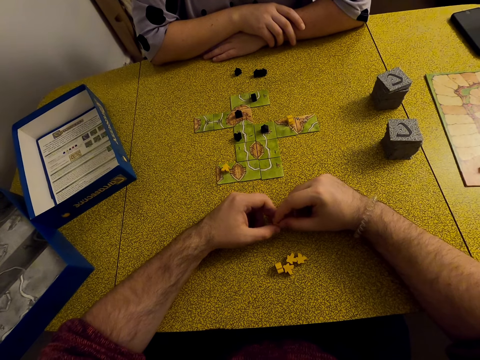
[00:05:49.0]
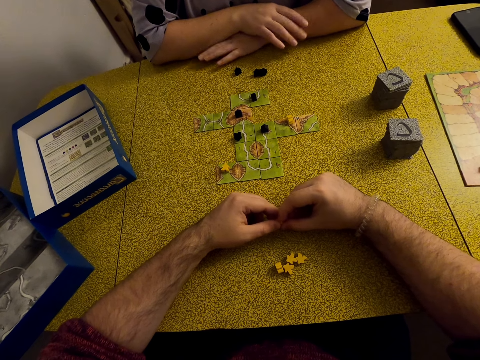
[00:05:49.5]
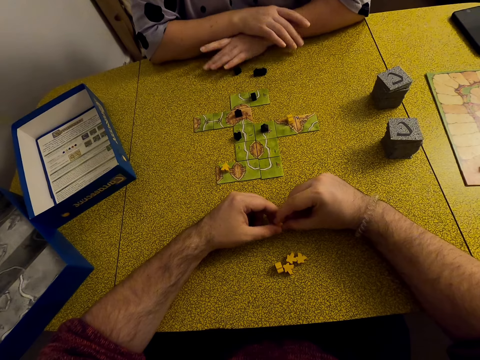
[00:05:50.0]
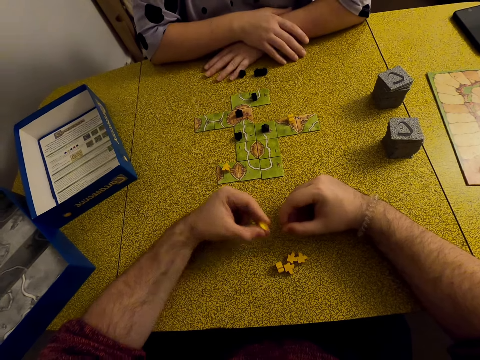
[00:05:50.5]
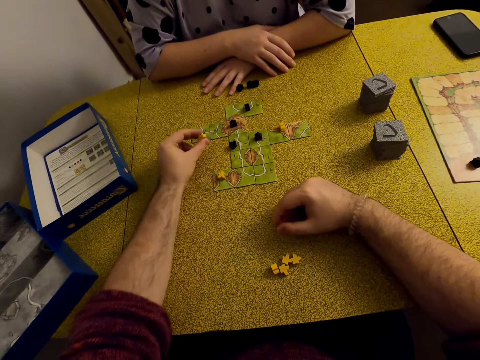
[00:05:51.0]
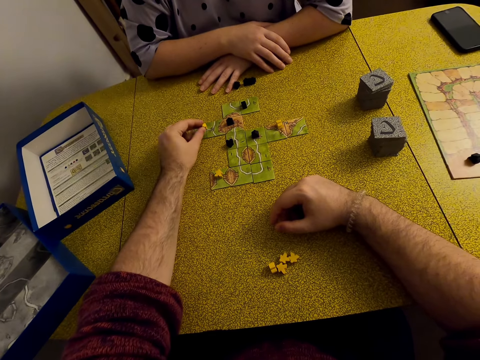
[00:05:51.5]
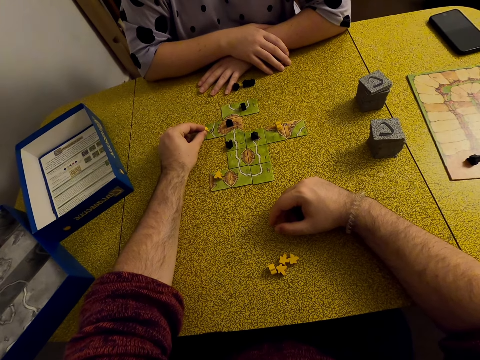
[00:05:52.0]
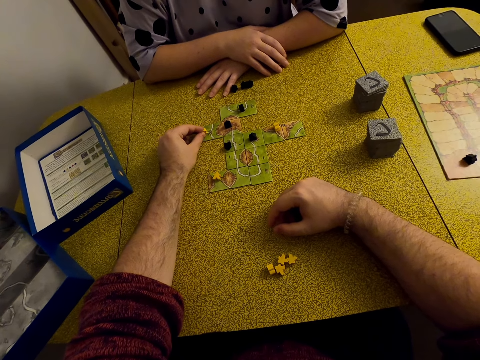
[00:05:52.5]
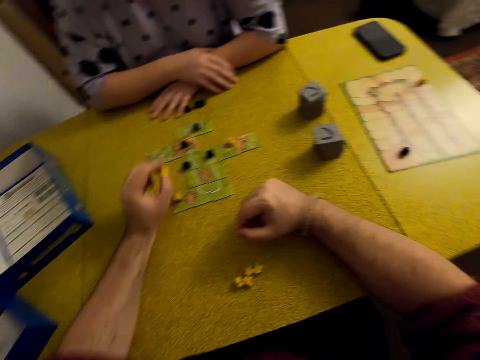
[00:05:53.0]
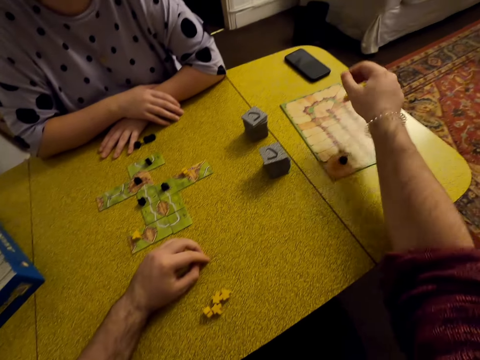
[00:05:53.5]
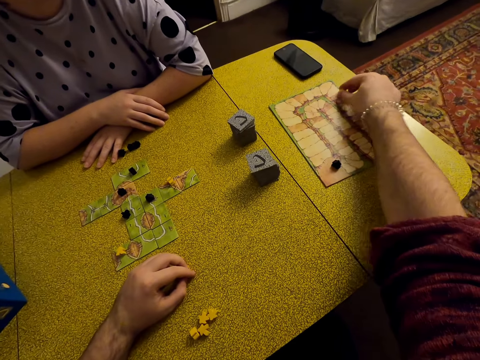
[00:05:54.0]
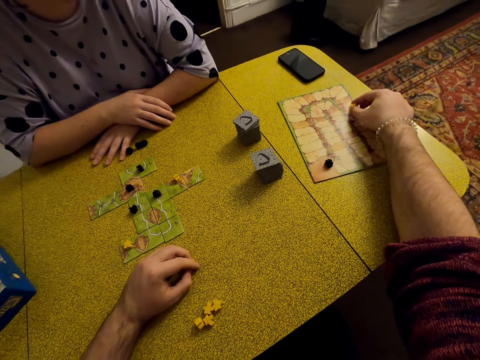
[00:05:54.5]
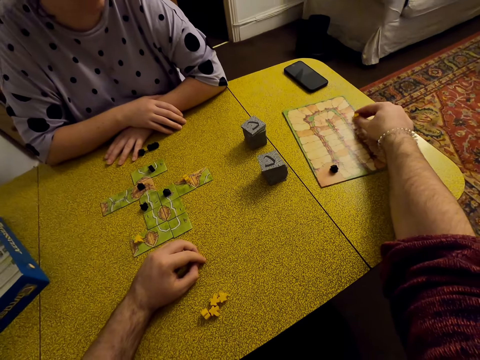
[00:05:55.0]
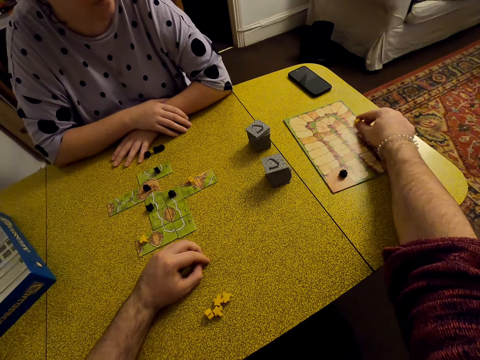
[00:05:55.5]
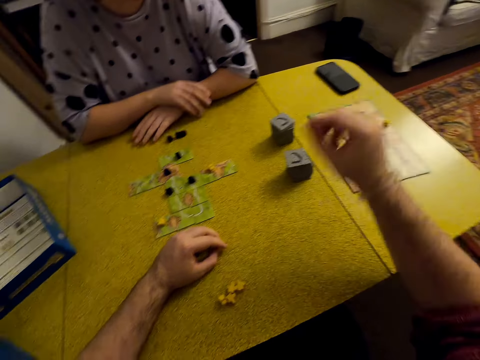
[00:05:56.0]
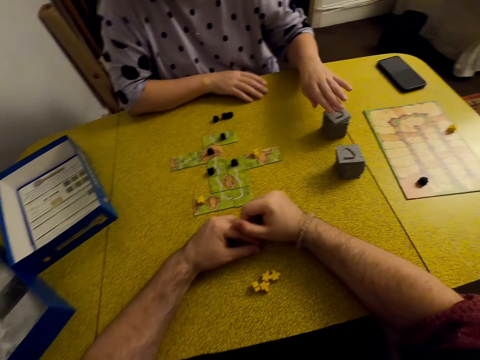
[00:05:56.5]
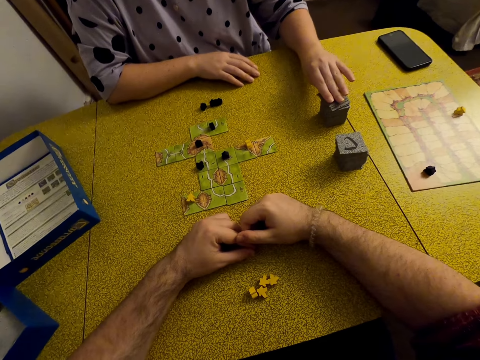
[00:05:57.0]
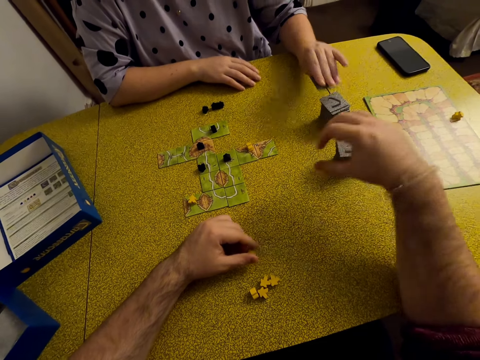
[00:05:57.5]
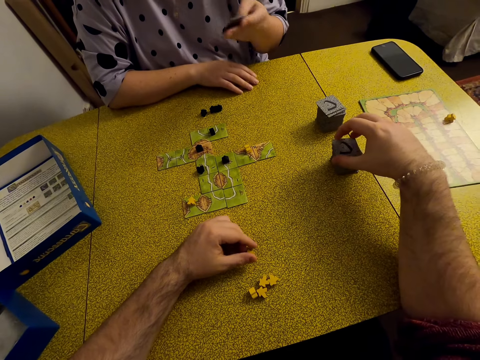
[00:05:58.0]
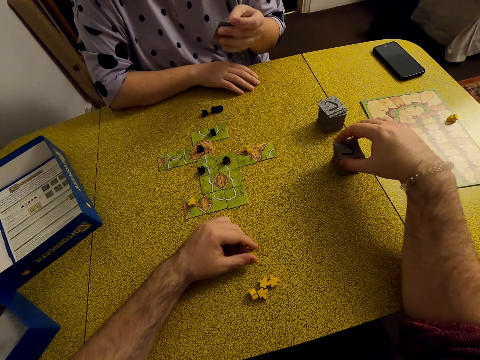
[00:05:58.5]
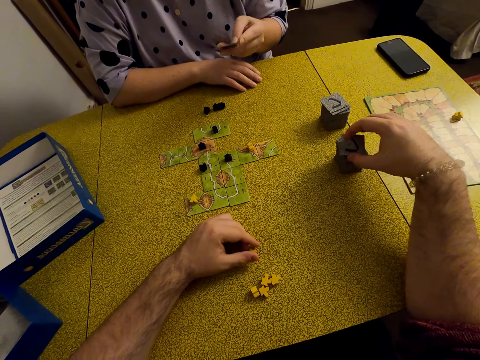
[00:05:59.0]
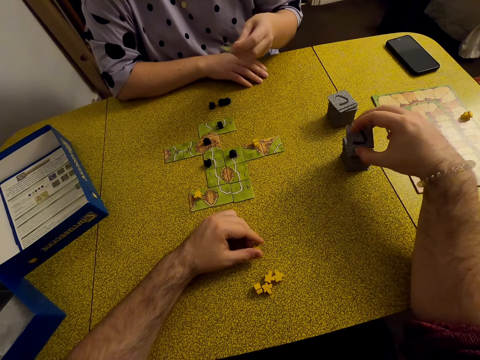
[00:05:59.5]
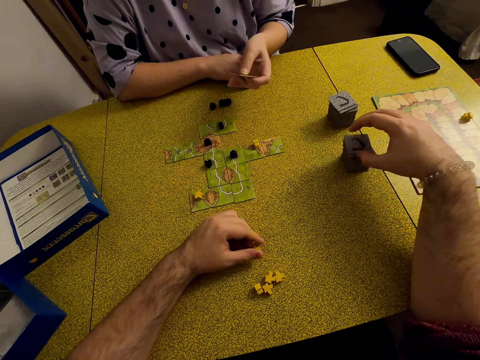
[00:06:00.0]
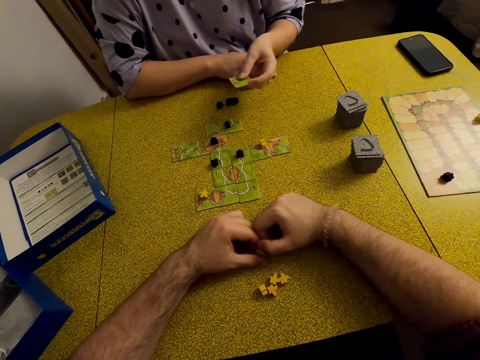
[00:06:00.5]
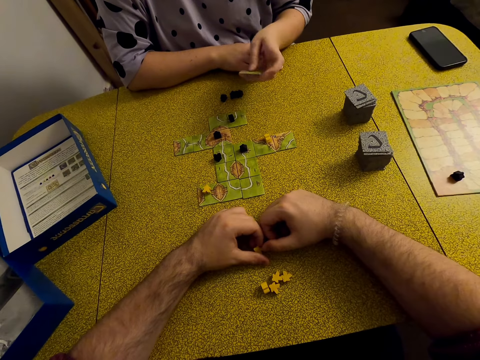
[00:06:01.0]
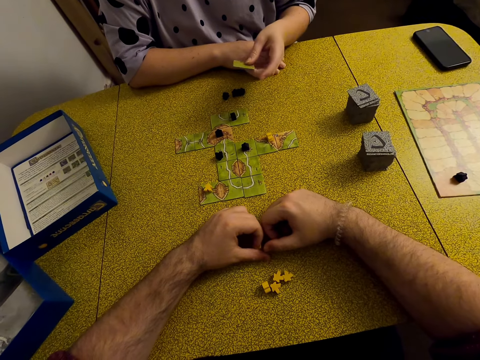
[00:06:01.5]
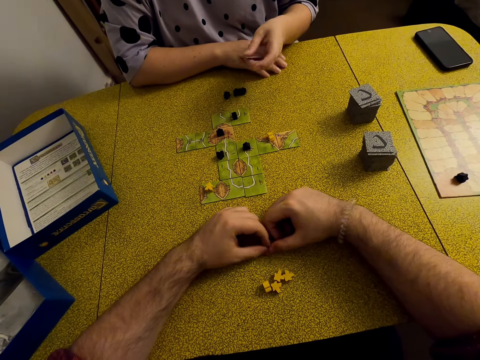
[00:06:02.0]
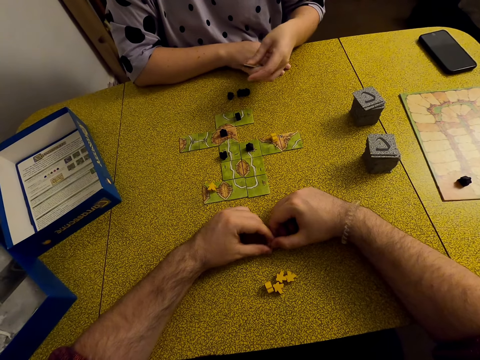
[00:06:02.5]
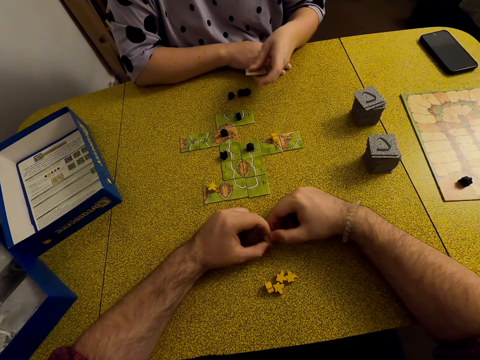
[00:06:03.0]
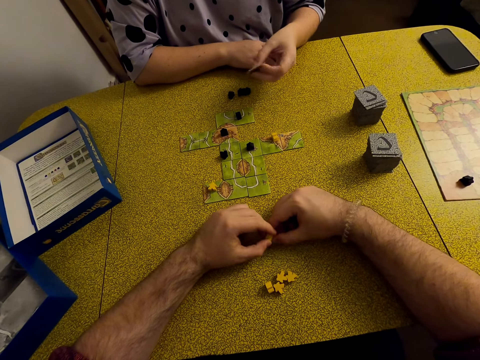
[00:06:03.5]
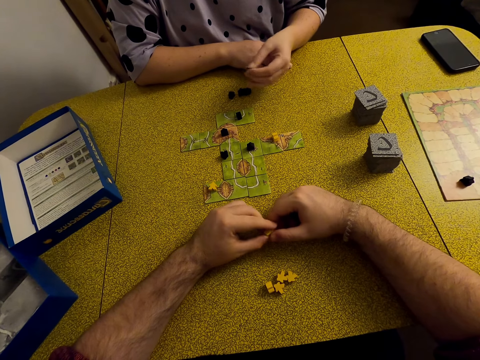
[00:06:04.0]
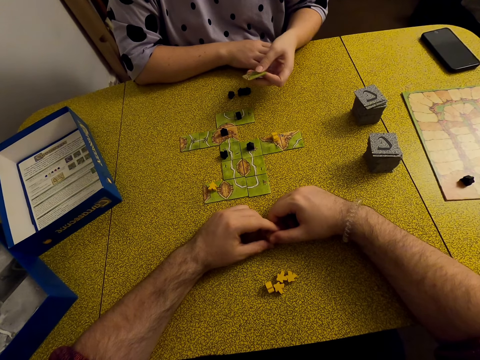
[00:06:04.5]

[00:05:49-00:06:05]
The camera wearer plays the Carcassonne board game with a meeple. They put the star on the card. They play with the meeple in the board. They move the star. A lady picks a tile. The camera wearer touches the tile. The lady holds the tile.

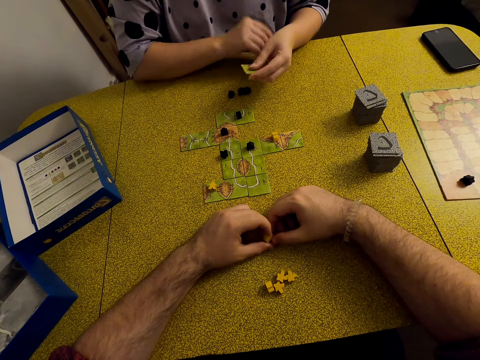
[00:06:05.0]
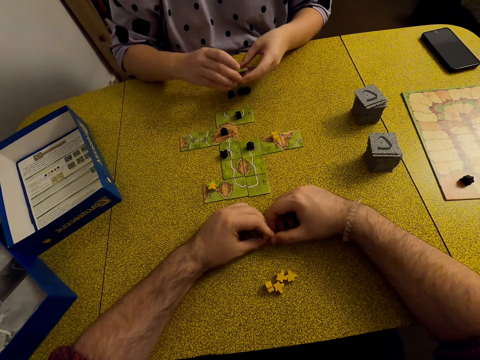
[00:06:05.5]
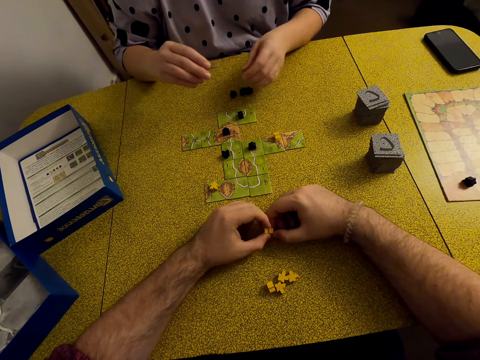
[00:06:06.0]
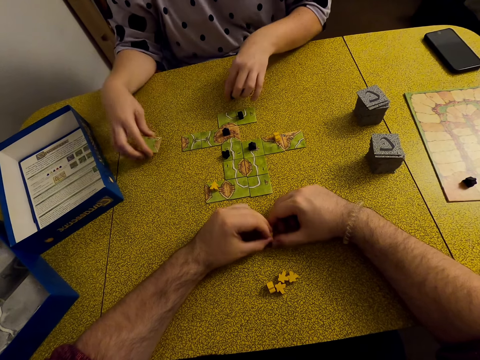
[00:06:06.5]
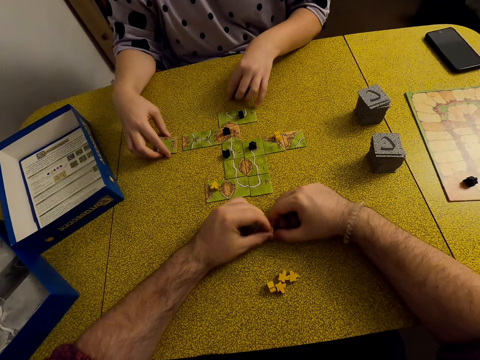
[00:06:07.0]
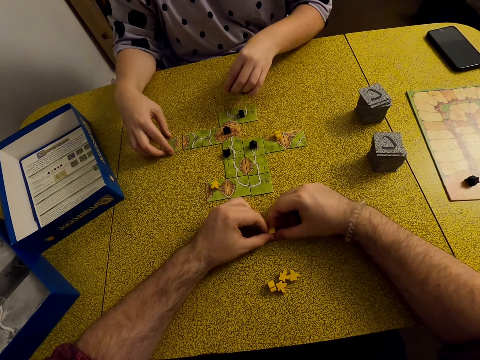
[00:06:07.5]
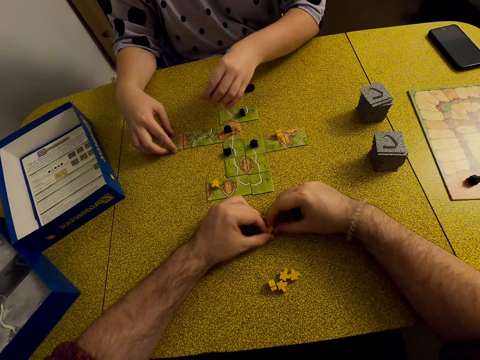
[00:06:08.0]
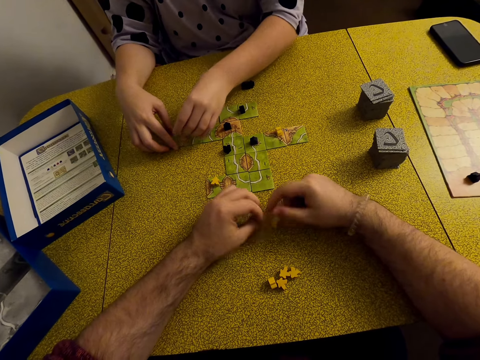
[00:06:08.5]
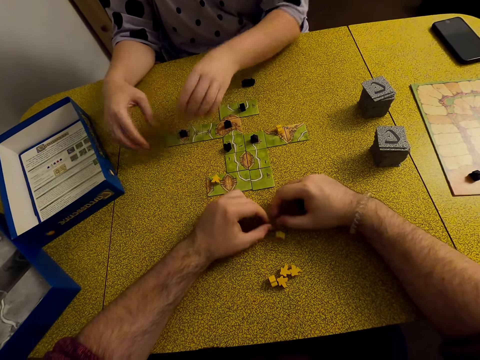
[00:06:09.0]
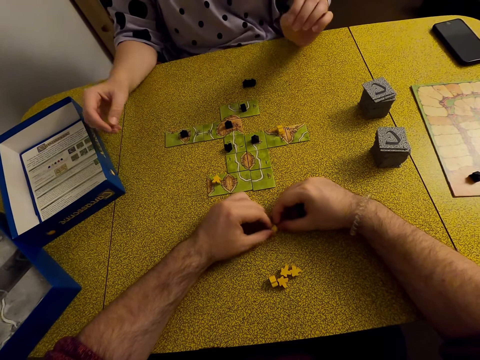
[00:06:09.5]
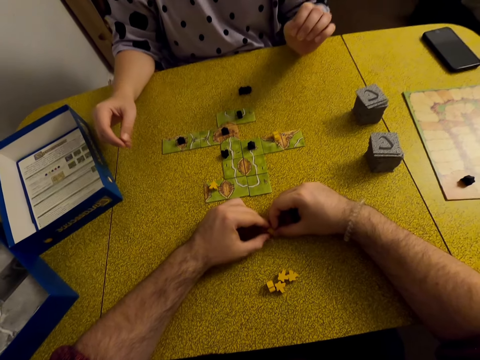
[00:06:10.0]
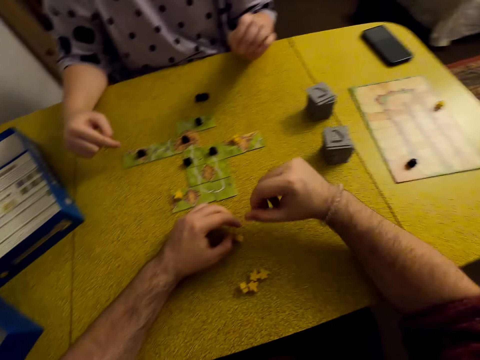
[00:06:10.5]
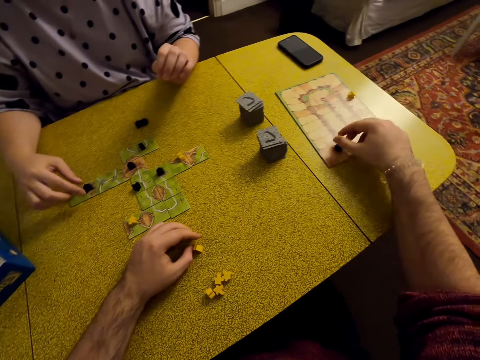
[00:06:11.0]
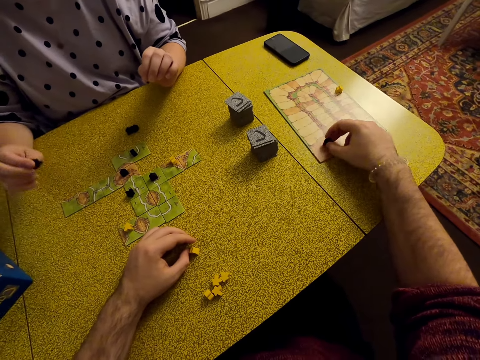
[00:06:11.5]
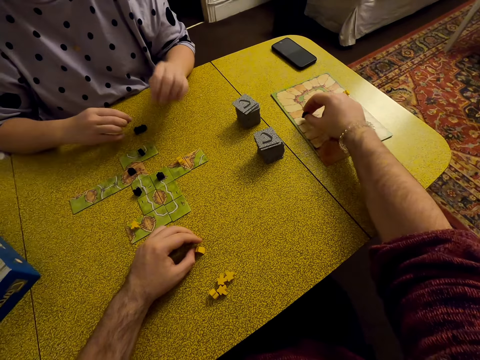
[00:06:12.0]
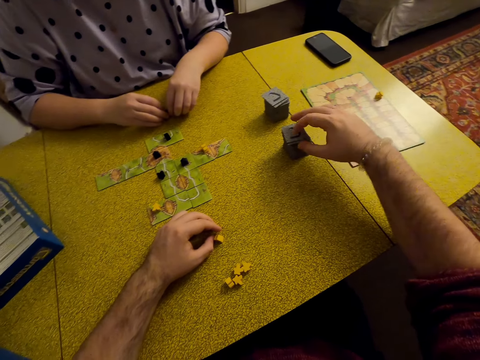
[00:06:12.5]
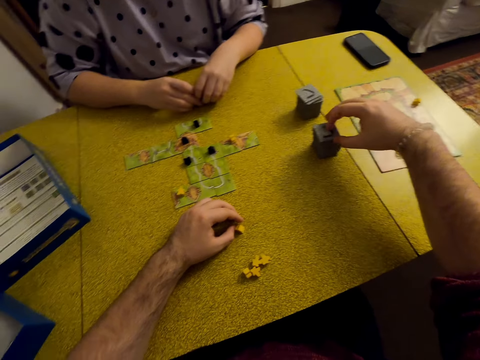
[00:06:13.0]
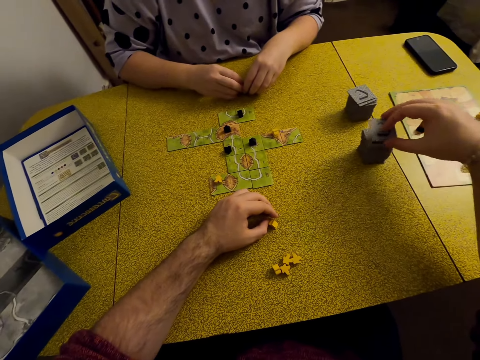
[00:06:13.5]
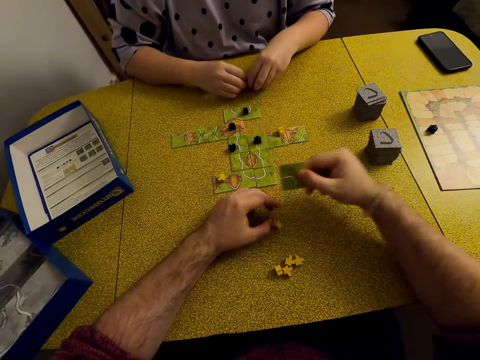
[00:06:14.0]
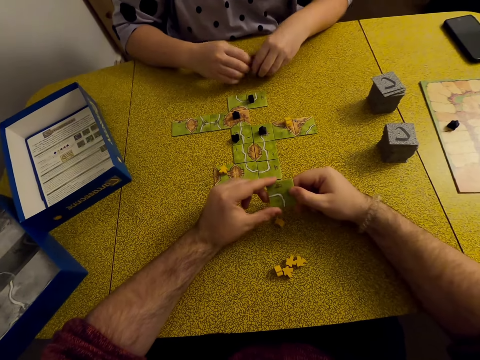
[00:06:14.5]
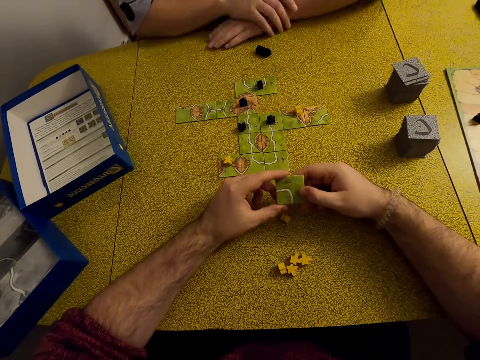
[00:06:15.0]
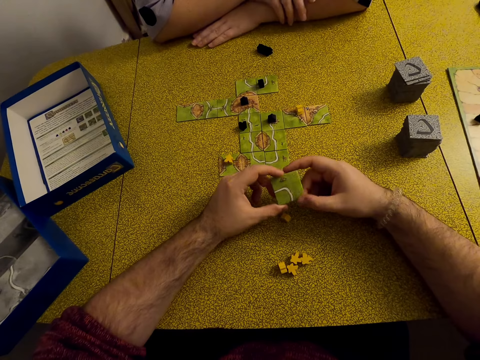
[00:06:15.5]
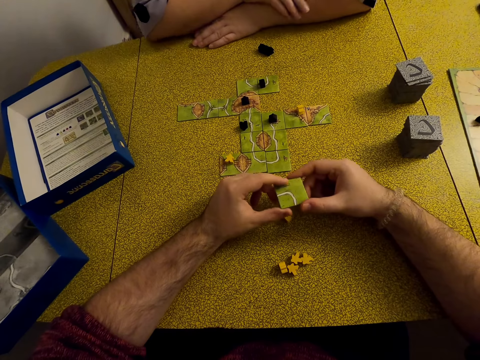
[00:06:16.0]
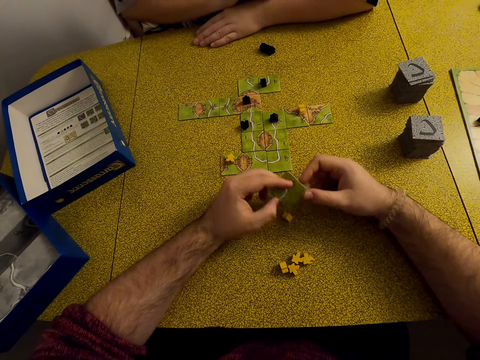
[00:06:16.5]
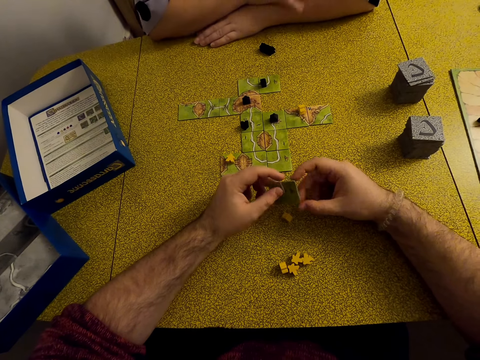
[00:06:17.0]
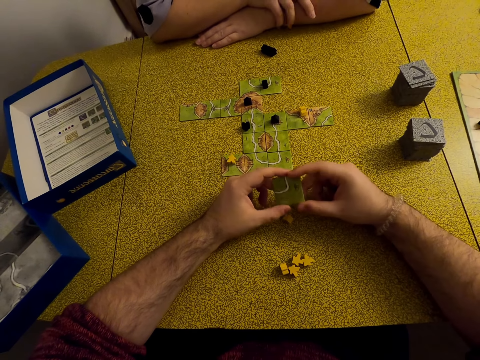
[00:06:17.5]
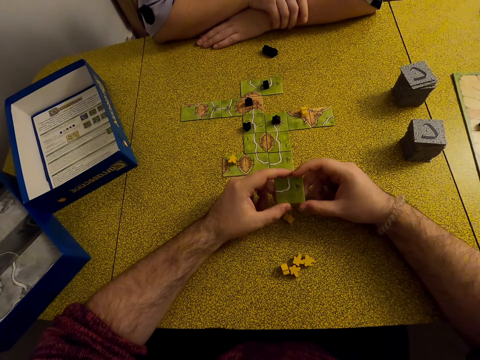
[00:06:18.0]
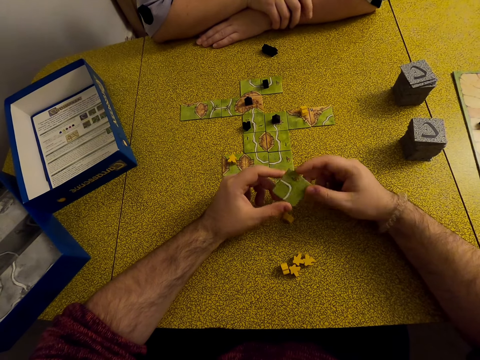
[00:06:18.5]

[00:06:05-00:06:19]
A lady plays the Carcassonne board game with a tile. She puts the card on the table. She plays the Carcassonne board game with a meeple. The camera wearer moves the star. They play with the meeple in the board. They pick a tile or card. They hold the tile. They look at the card.
